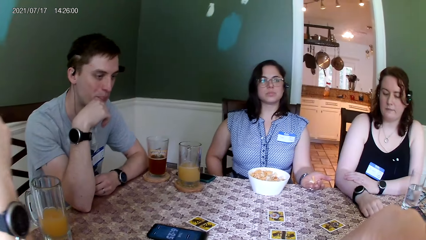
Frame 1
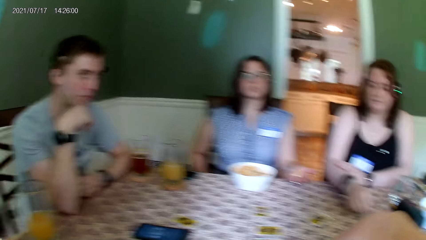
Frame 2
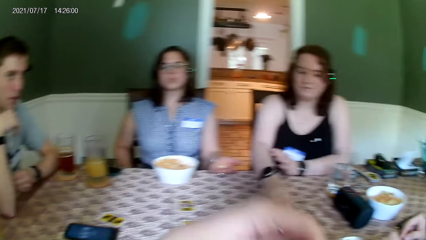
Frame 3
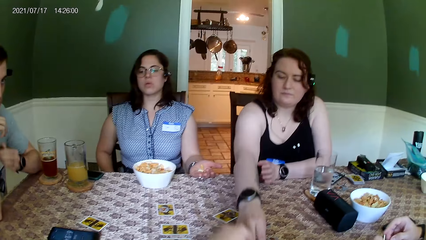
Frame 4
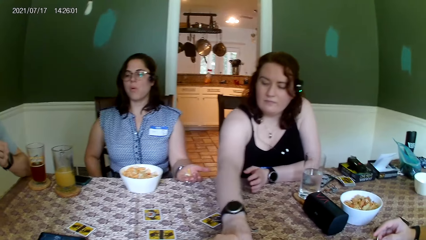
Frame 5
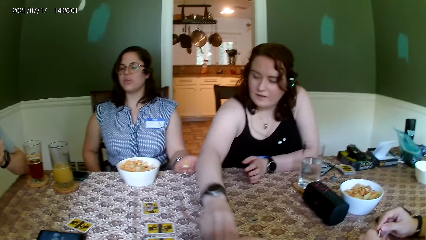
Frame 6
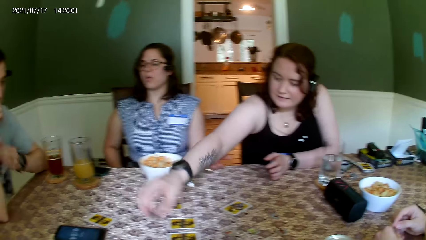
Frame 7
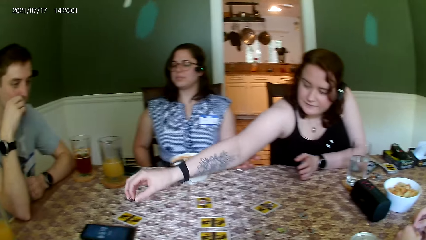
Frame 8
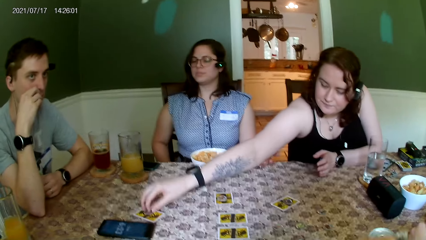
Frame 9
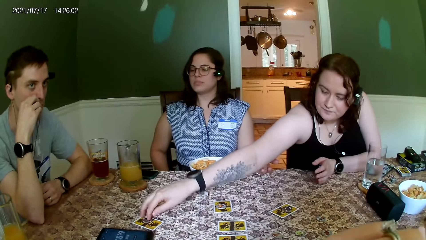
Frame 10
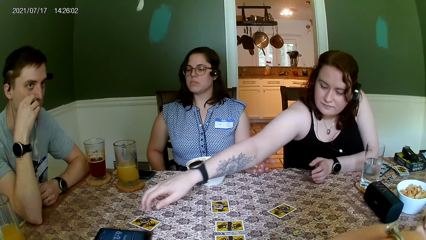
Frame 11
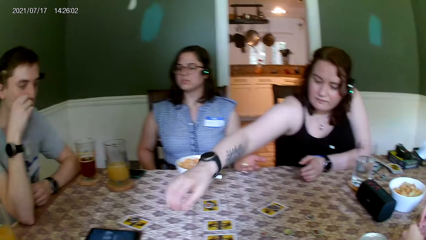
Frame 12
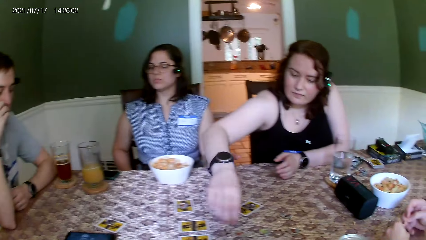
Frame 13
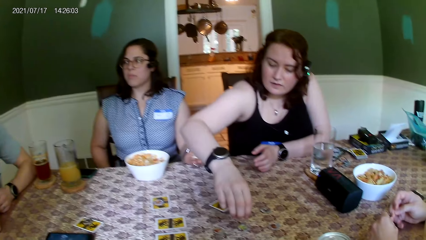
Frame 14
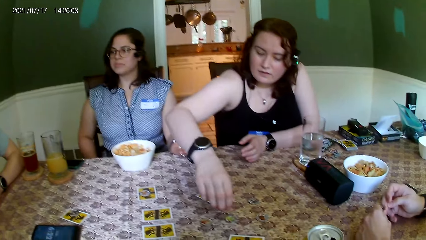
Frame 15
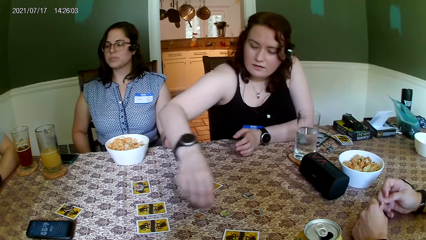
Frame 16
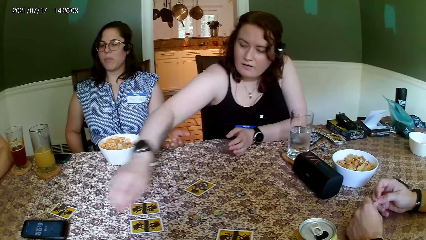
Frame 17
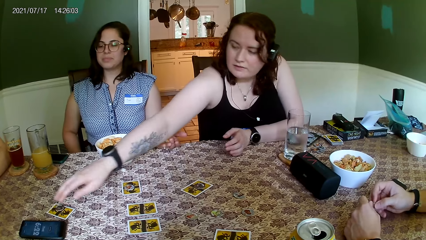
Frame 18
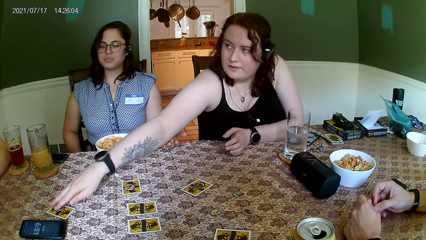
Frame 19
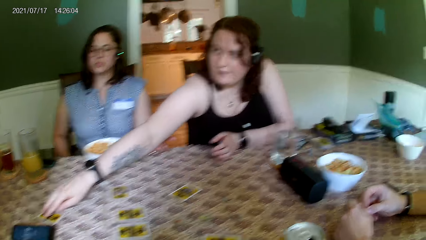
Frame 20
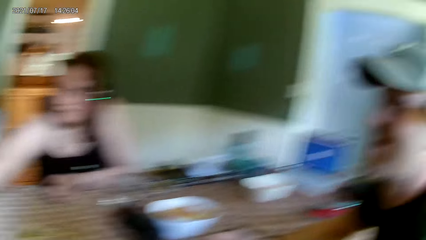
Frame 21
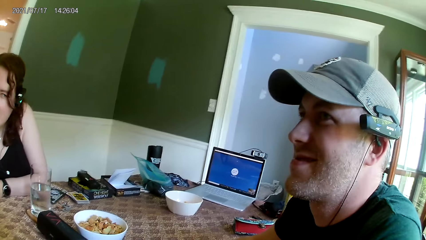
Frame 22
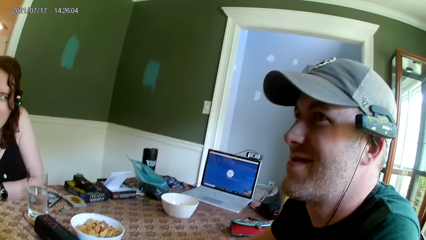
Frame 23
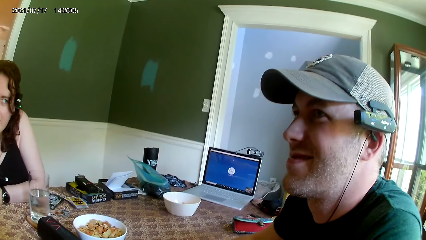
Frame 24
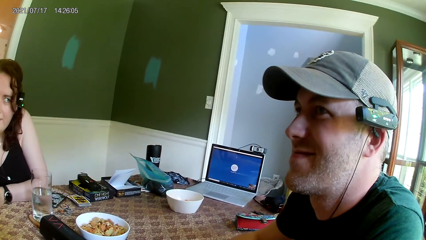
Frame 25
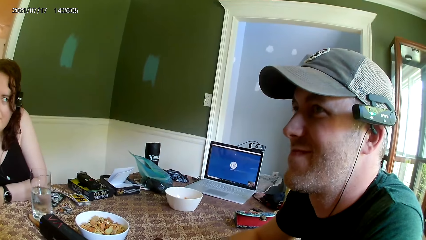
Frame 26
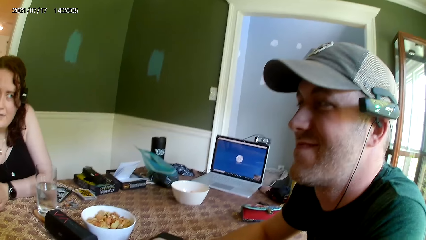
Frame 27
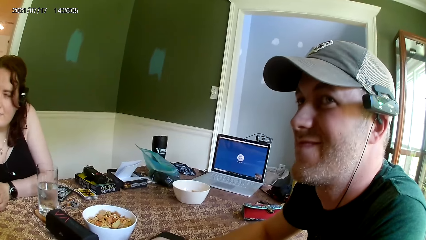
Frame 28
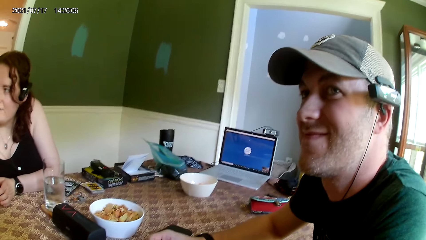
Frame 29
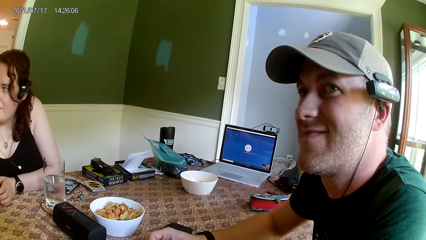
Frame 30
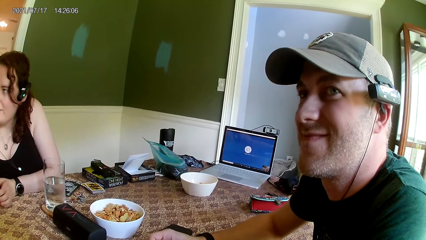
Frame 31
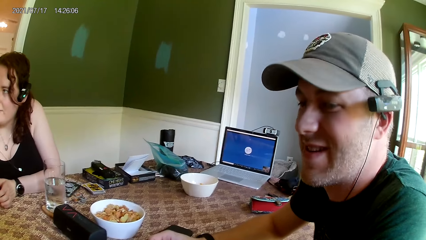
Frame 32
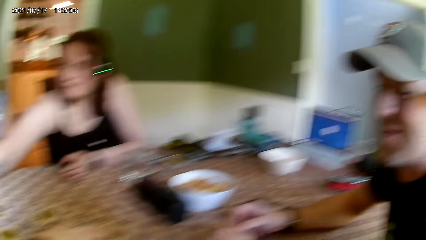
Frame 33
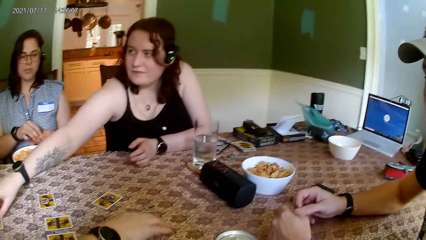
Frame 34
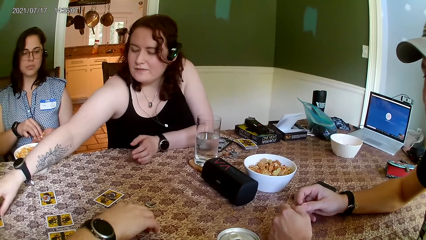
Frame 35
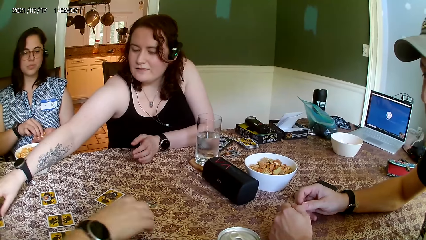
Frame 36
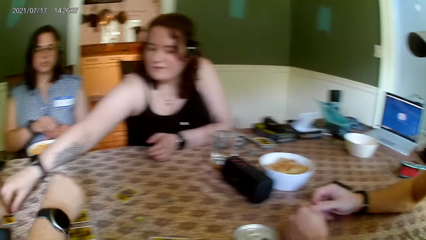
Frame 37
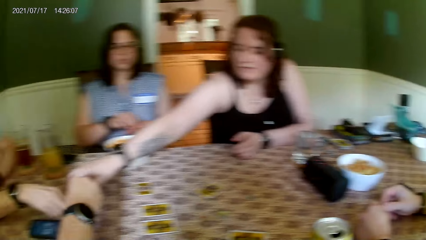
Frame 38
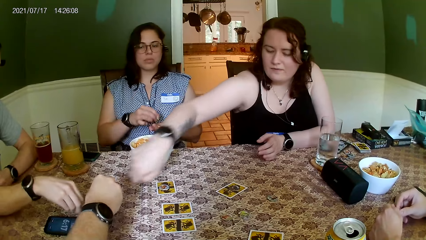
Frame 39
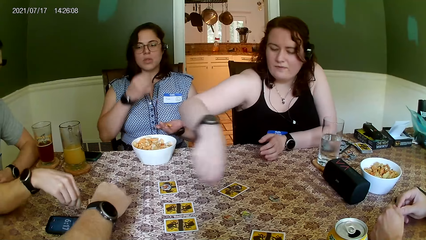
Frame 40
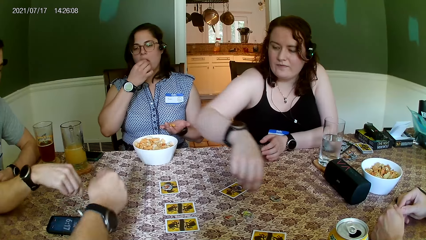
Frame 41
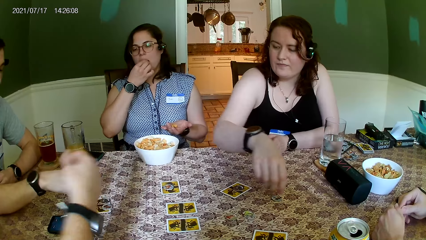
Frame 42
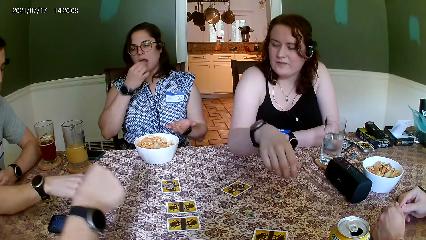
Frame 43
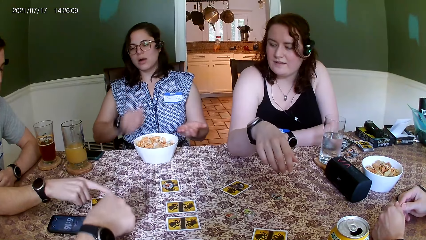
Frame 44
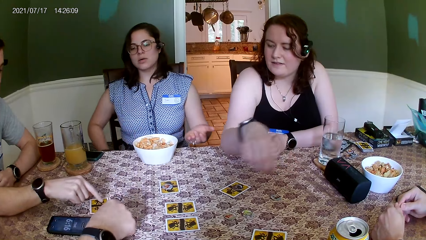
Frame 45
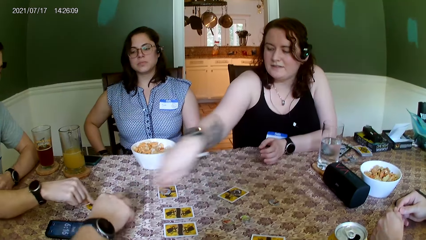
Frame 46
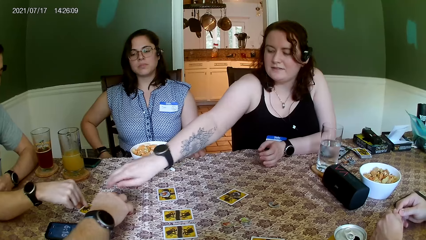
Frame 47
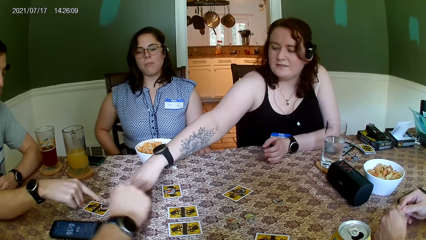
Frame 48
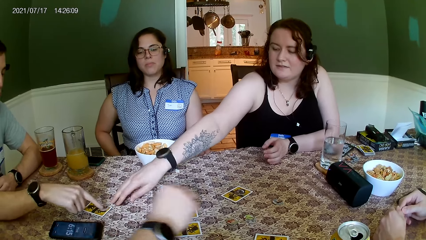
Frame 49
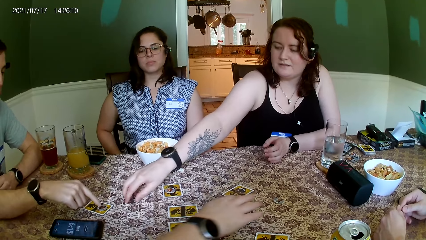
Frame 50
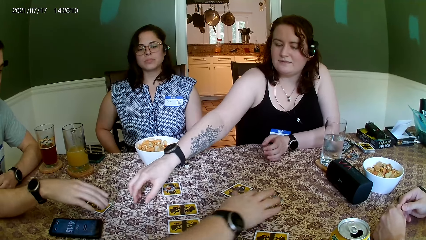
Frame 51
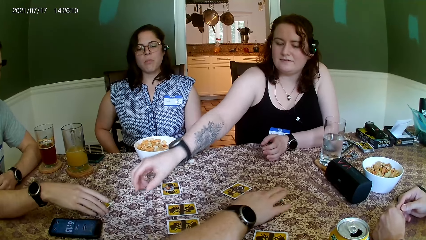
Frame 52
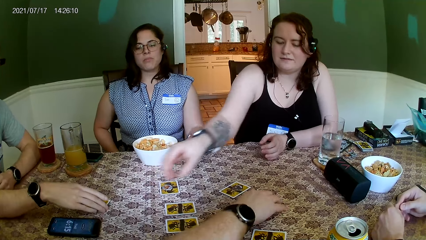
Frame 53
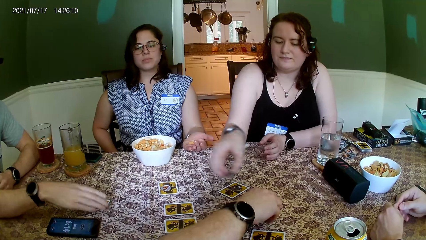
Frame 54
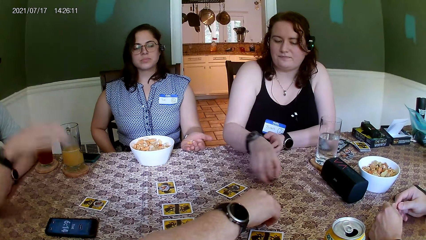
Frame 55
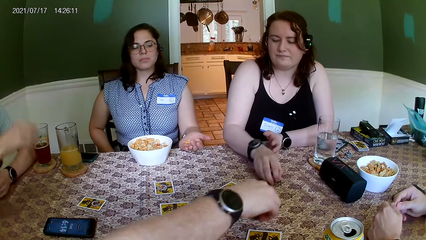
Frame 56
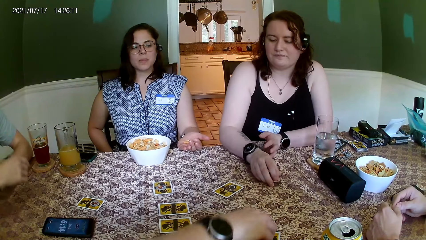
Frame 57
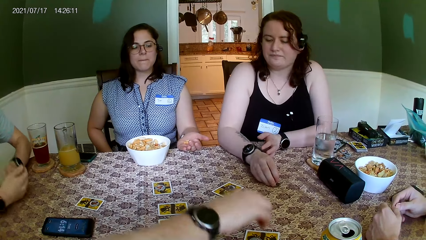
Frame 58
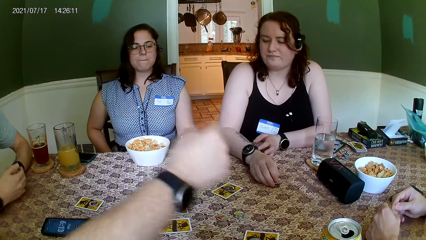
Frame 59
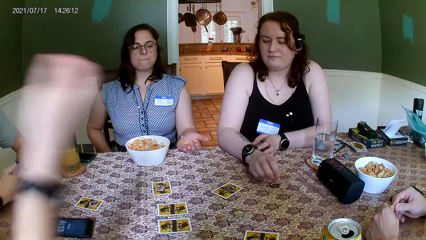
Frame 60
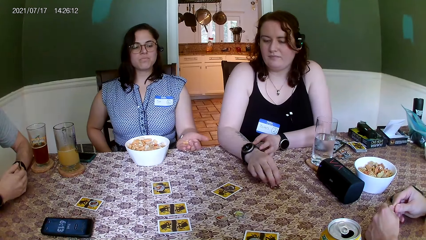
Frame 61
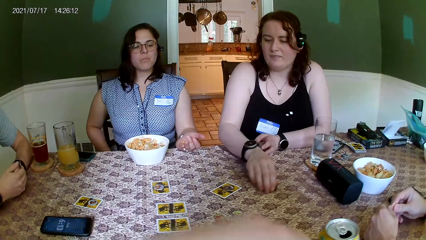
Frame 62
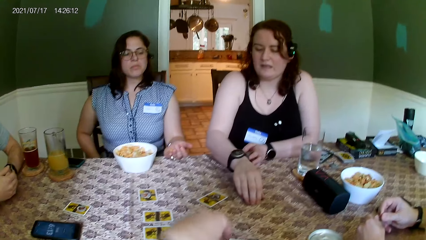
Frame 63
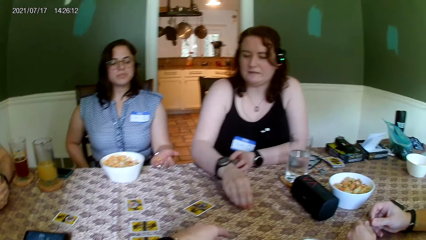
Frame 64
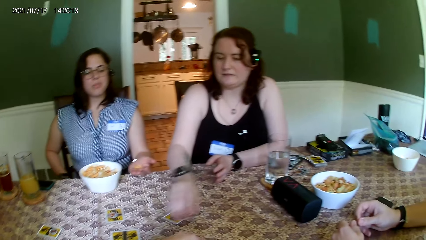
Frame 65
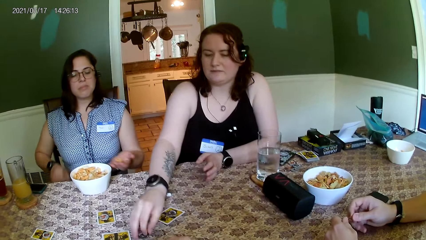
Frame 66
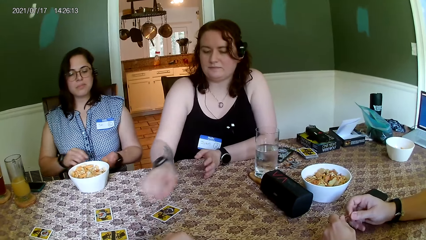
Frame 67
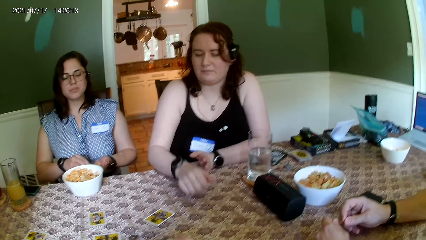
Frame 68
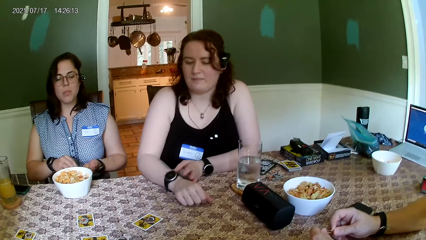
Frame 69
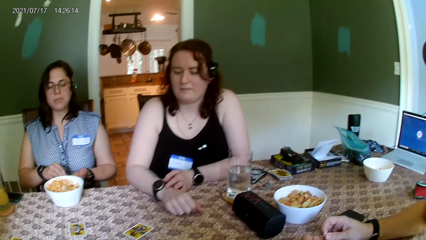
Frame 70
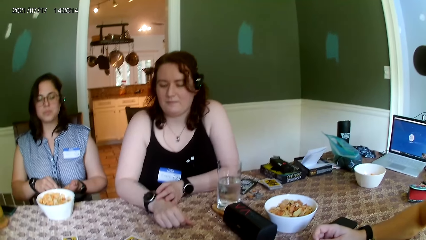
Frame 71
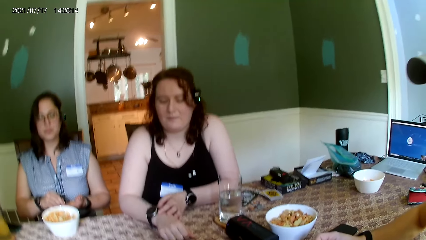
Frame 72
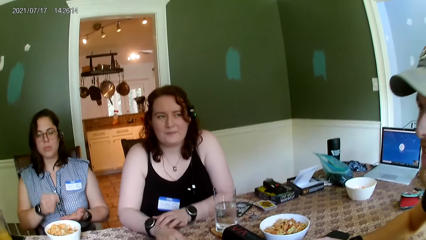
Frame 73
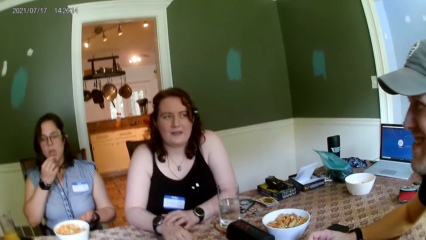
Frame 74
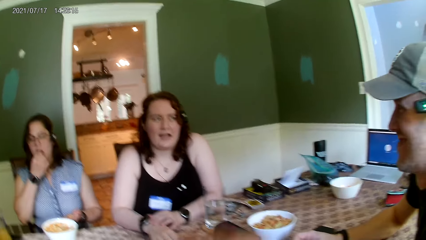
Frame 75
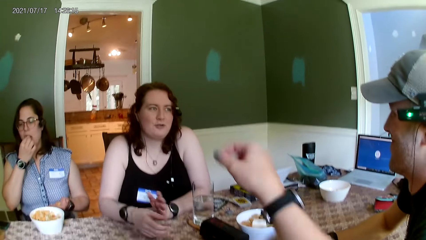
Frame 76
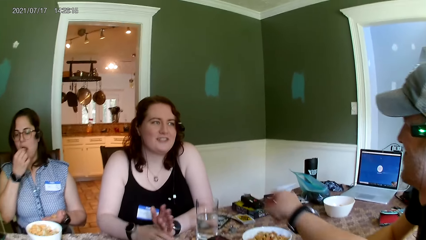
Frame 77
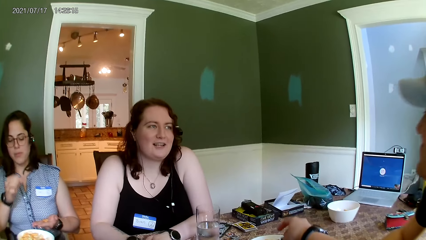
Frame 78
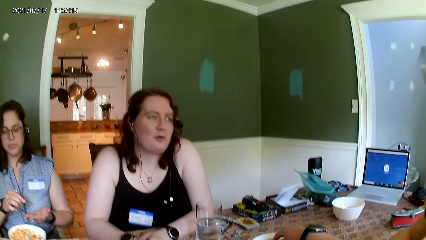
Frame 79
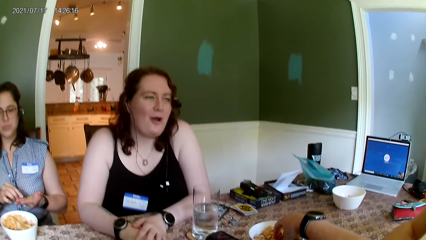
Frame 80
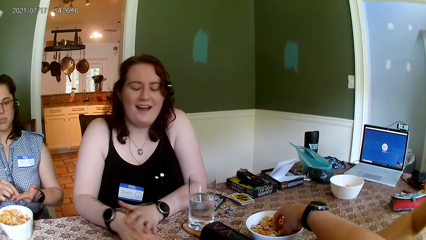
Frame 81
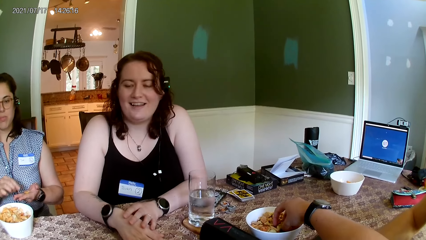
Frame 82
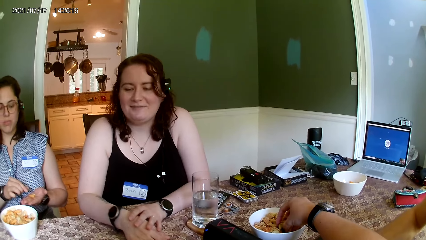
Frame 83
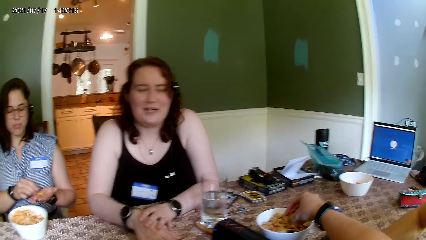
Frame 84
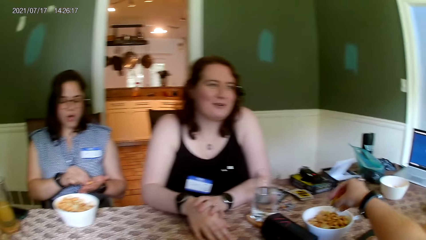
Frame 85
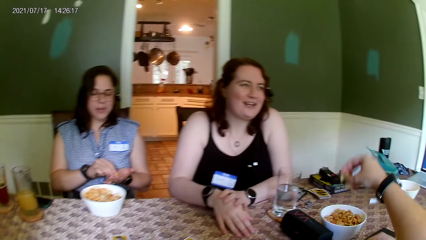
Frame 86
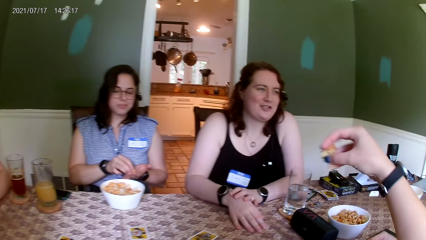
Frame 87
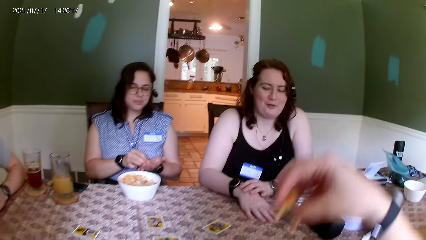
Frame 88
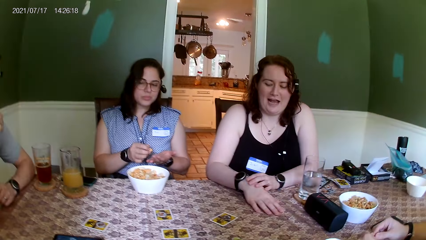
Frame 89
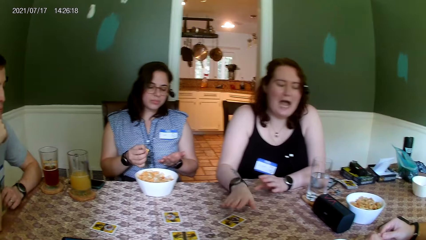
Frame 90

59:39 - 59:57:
A woman moves a coin on the table with her right hand. The woman picks up the token and puts the token on the card. The woman picks up the token. The camera wearer looks at a person. A man moves the coin on the table with his right hand. The woman puts the token on the card. Another man moves the card on the table with his right hand. The woman moves the coin on the table with her right hand and picks up the token. The other man moves the coin on the table with his right hand. The woman moves the coin on the table with her right hand and holds the token. The woman puts the token on the table and puts the hands on the table. The camera wearer picks up a peanut from the plate of peanuts on the table with her right hand. The woman talks to the camera wearer.
